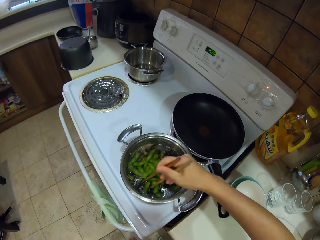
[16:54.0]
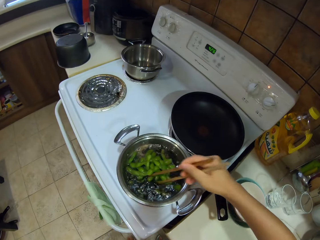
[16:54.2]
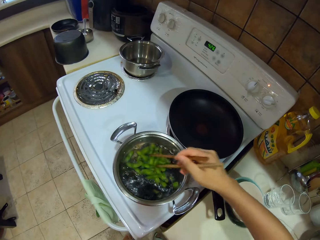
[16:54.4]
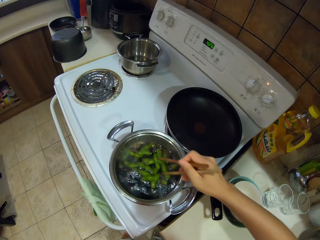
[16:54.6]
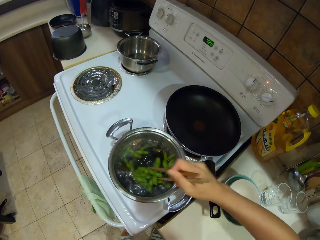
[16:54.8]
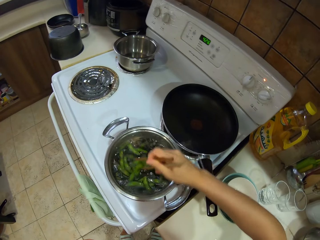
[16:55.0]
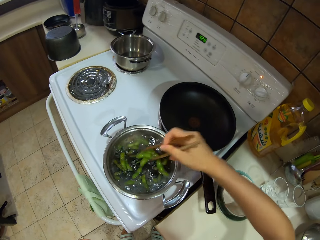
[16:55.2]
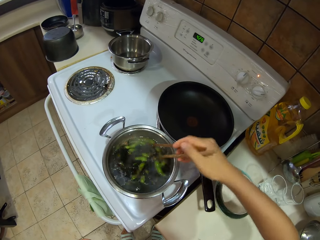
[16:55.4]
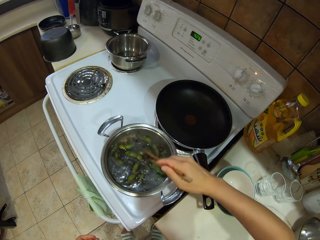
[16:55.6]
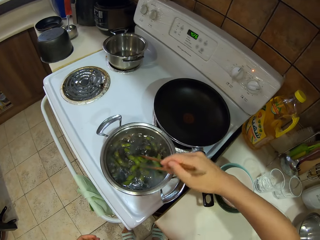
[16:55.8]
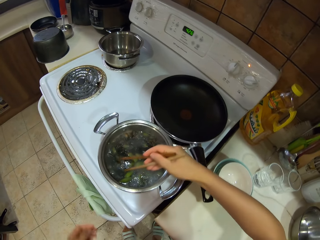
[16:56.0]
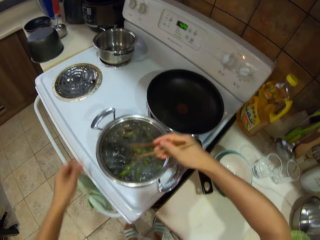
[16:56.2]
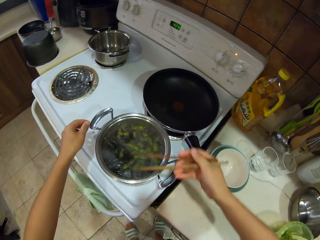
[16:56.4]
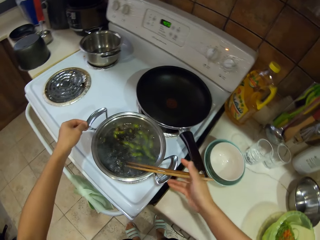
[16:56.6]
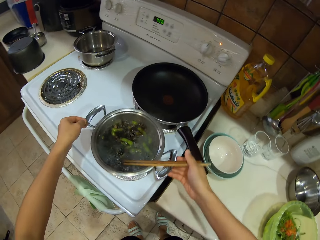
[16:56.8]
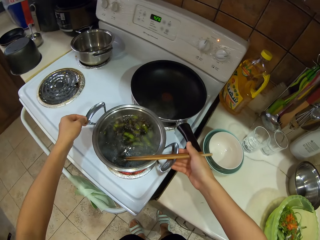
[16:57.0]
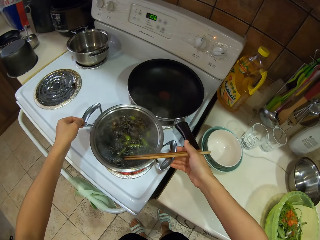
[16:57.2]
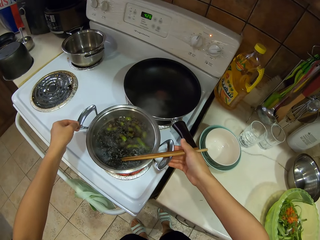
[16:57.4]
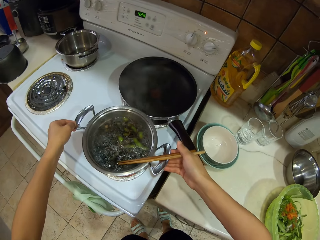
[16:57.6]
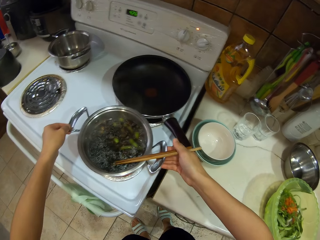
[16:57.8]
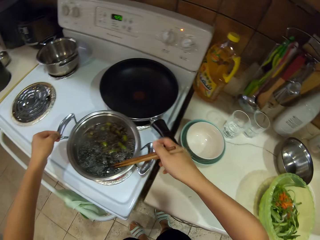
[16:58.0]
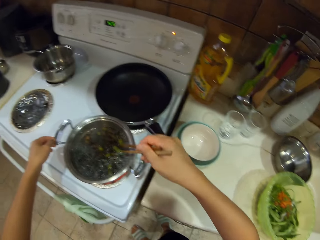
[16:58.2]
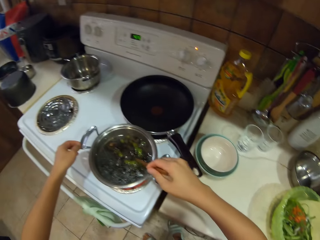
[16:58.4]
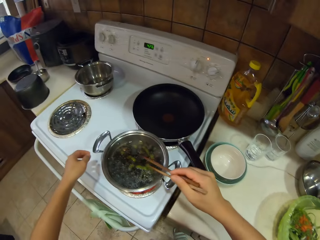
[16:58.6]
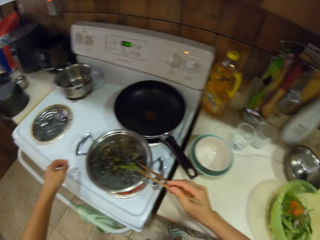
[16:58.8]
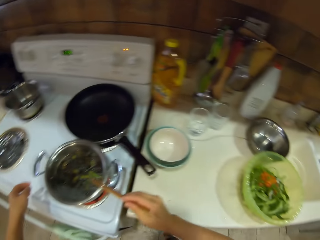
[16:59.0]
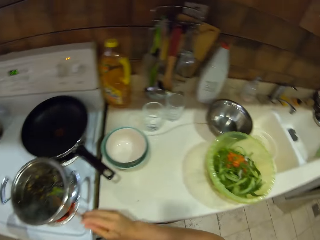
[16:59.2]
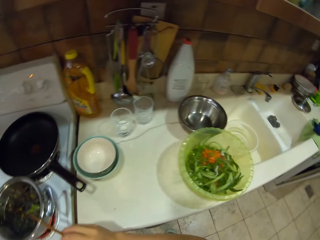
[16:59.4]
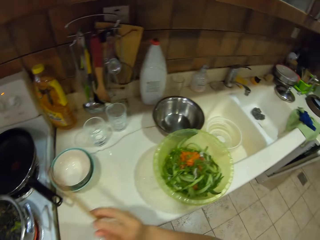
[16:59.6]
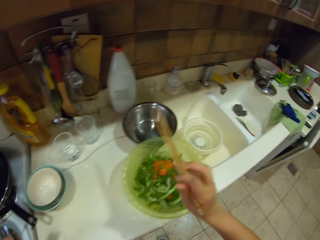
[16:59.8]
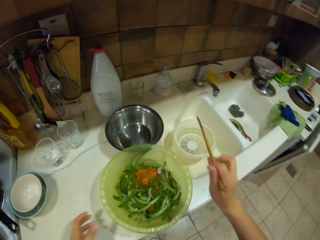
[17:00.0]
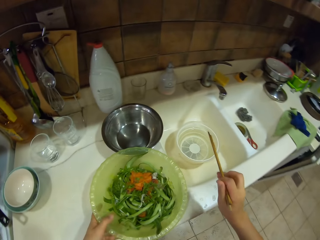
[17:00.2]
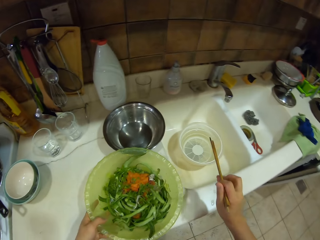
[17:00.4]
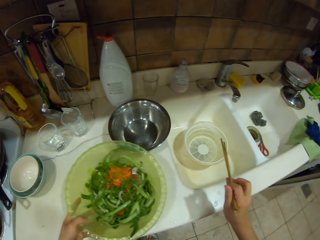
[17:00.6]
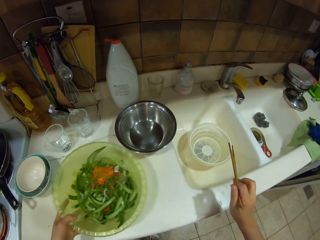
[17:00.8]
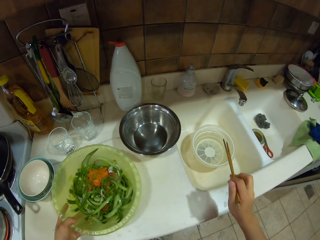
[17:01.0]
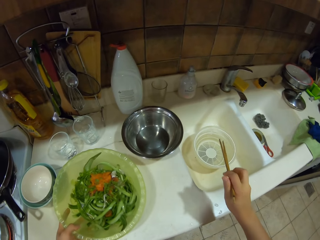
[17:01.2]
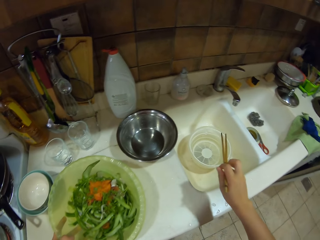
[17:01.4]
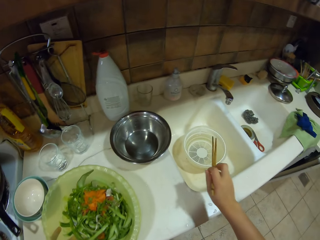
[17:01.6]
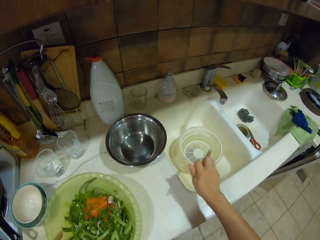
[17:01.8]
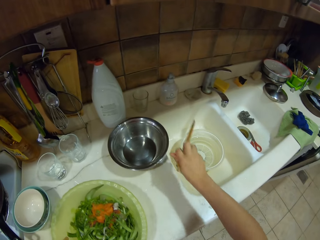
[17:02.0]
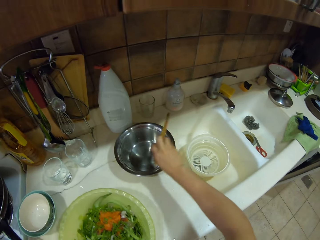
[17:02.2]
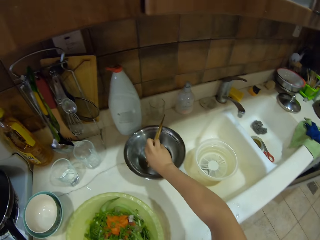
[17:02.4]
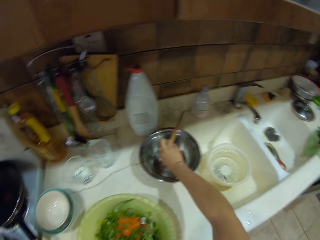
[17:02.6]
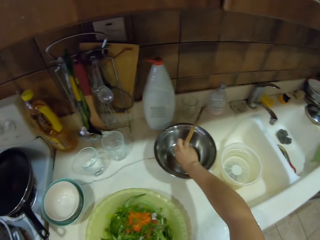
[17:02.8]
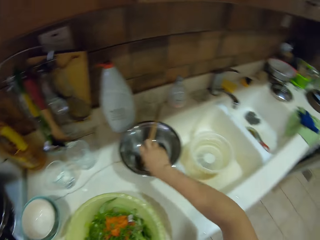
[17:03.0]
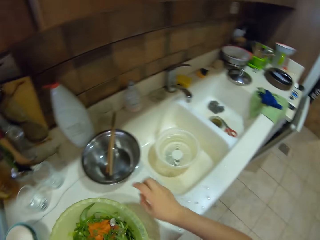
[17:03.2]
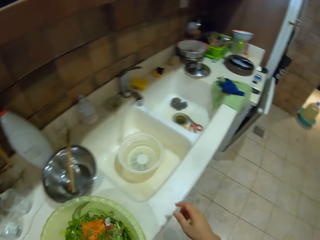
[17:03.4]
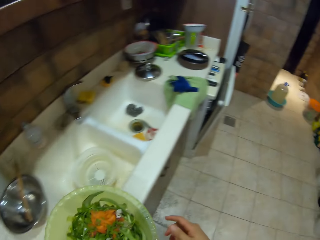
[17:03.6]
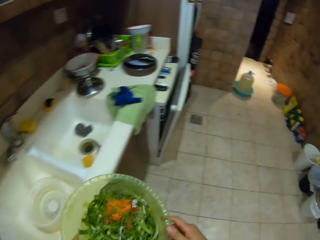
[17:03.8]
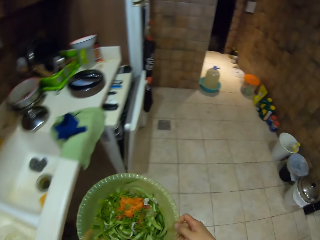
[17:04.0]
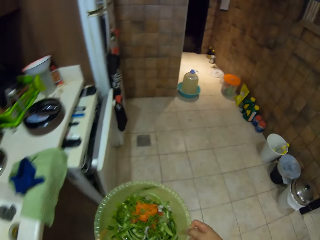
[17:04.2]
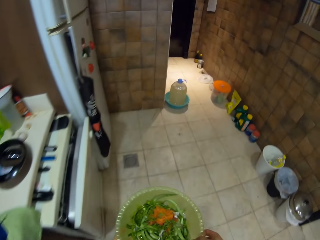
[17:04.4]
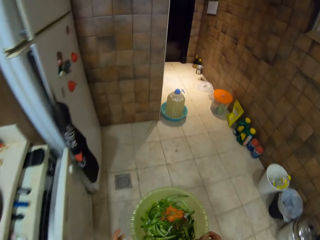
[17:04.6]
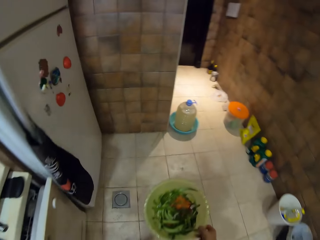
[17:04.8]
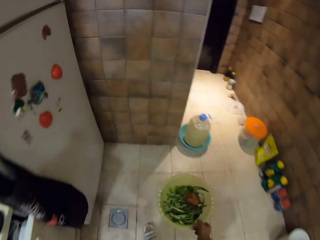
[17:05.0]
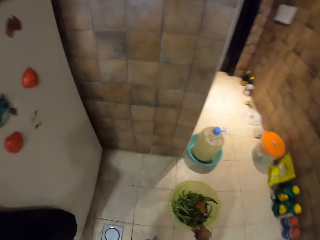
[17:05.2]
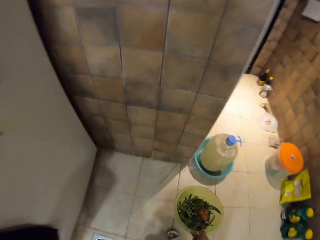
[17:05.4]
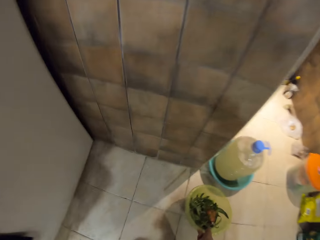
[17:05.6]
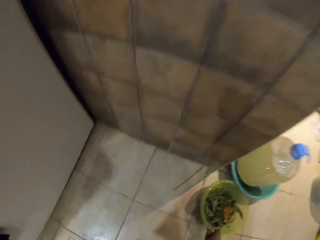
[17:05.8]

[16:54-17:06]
The camera wearer stirs the food with chopsticks. They adjust the cooking pot on the cooker. They turn around. They hold a chopstick. They move the basin. They put the chopstick on the bowl. They hold the basin. They pick up the basin. They walk around.

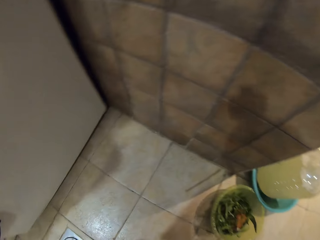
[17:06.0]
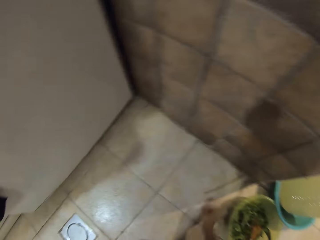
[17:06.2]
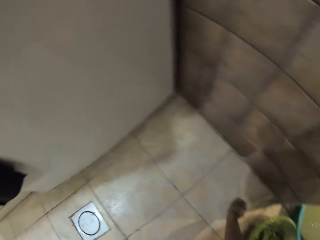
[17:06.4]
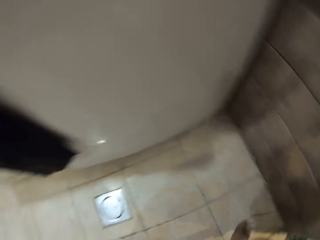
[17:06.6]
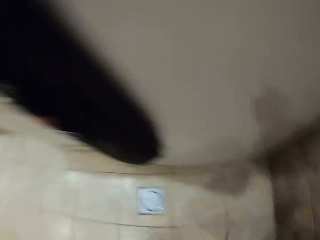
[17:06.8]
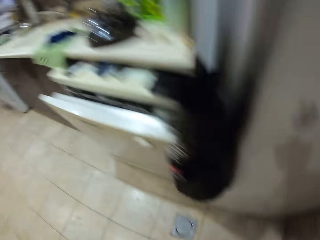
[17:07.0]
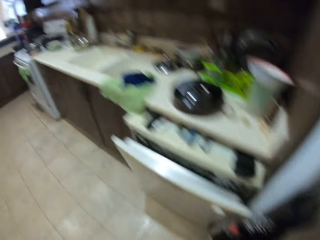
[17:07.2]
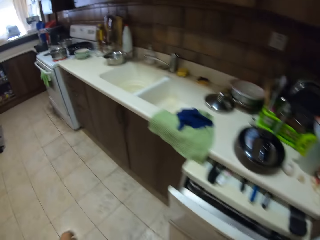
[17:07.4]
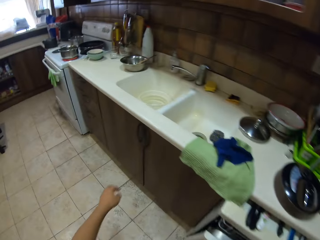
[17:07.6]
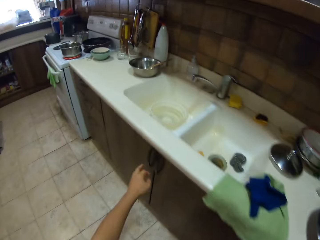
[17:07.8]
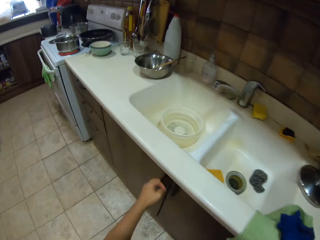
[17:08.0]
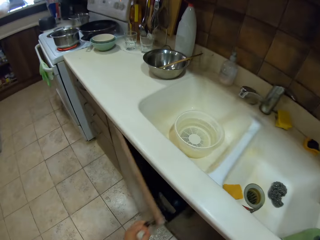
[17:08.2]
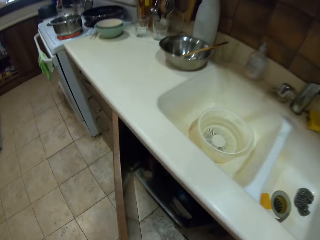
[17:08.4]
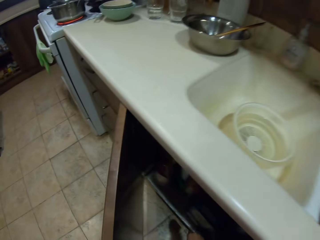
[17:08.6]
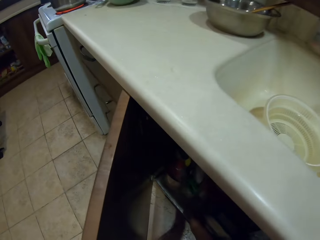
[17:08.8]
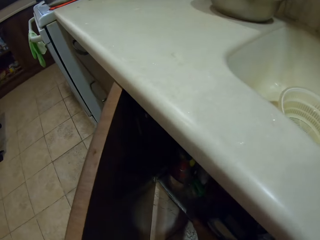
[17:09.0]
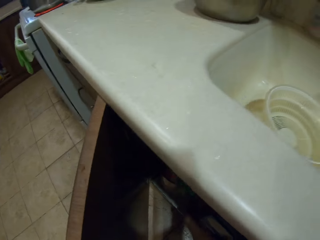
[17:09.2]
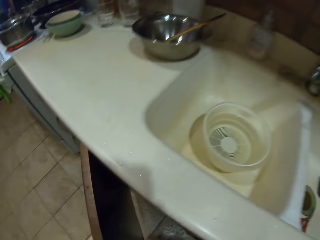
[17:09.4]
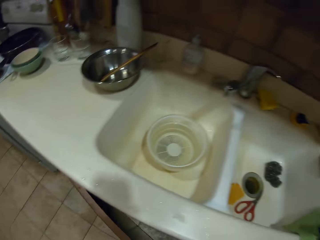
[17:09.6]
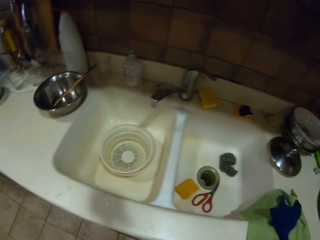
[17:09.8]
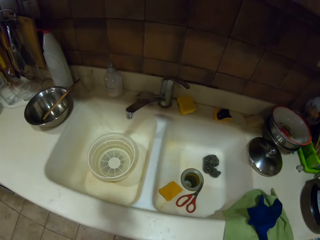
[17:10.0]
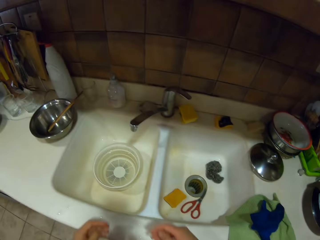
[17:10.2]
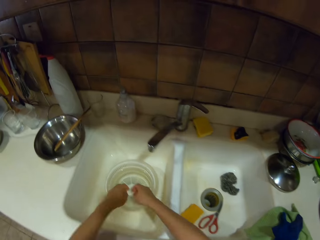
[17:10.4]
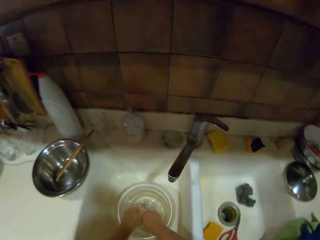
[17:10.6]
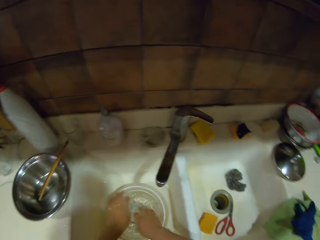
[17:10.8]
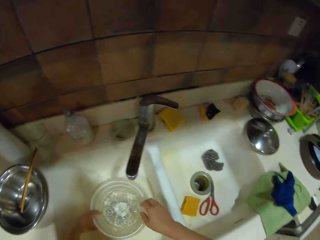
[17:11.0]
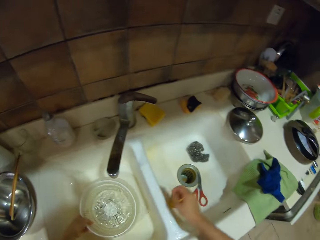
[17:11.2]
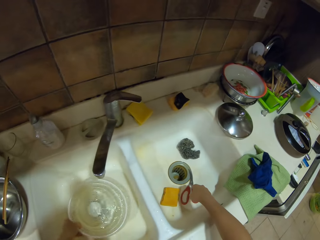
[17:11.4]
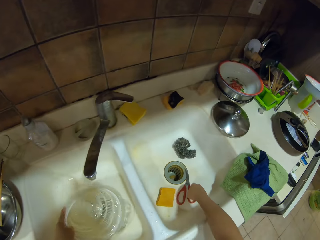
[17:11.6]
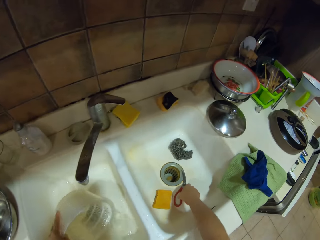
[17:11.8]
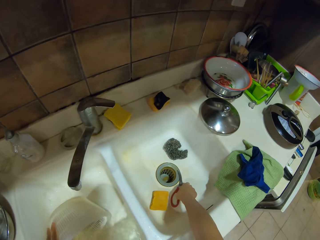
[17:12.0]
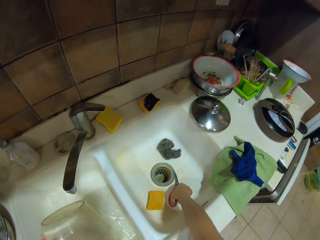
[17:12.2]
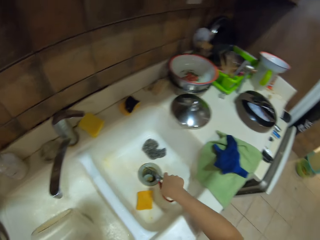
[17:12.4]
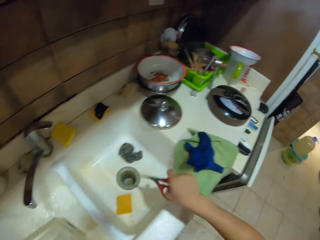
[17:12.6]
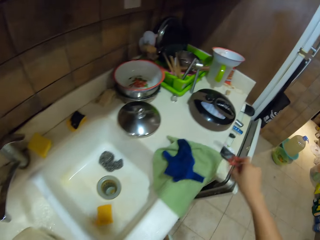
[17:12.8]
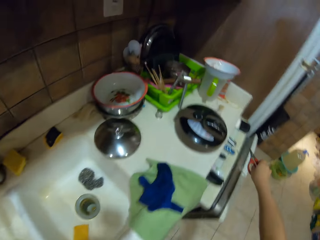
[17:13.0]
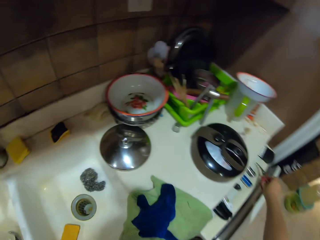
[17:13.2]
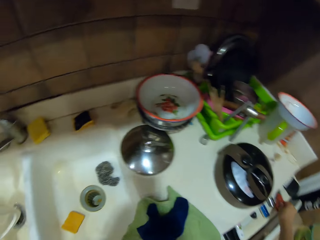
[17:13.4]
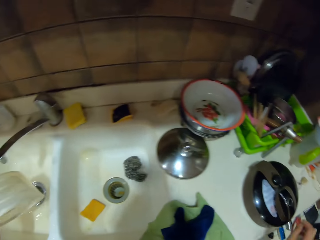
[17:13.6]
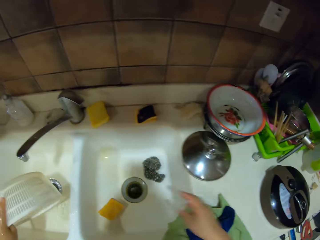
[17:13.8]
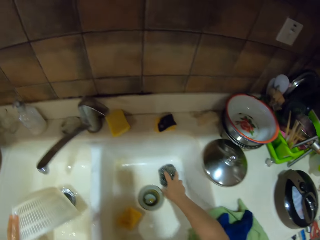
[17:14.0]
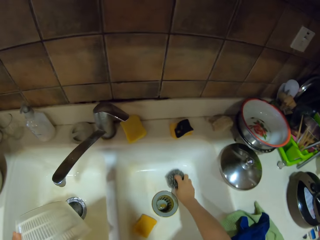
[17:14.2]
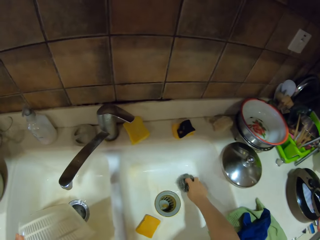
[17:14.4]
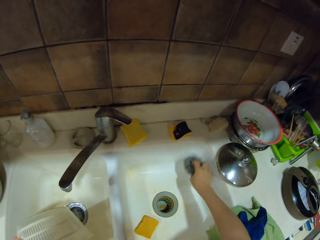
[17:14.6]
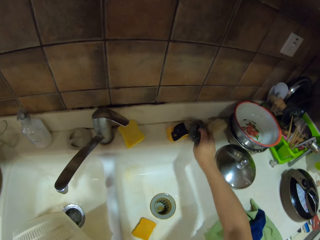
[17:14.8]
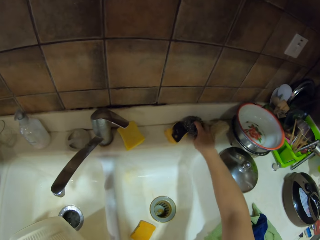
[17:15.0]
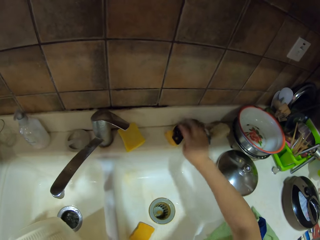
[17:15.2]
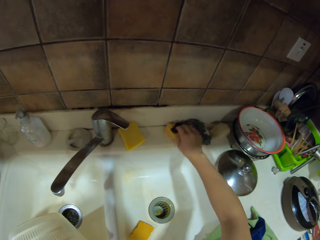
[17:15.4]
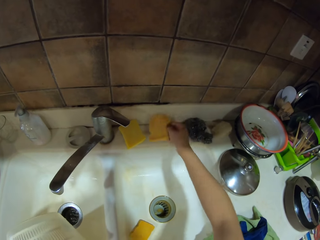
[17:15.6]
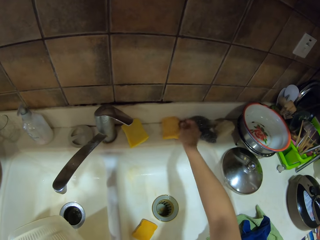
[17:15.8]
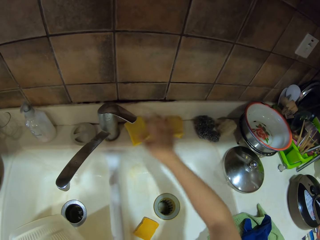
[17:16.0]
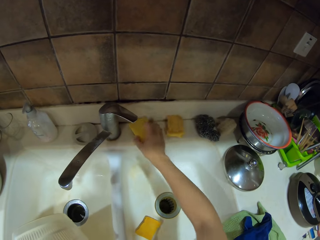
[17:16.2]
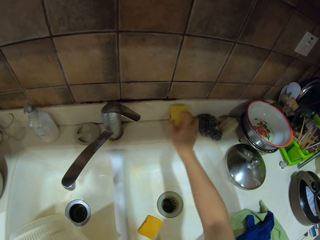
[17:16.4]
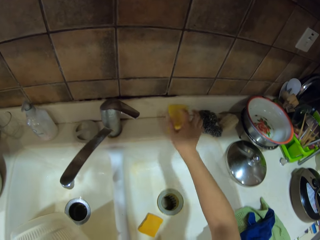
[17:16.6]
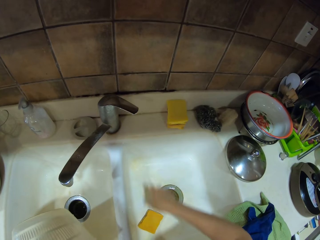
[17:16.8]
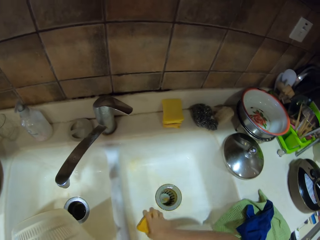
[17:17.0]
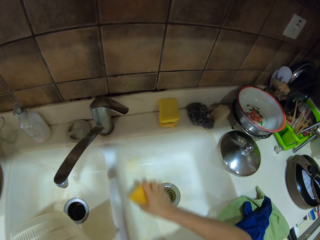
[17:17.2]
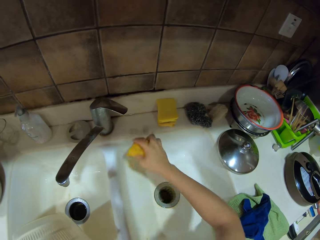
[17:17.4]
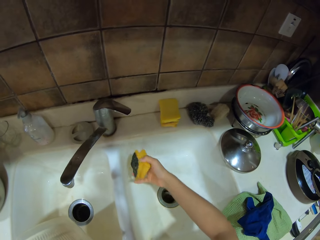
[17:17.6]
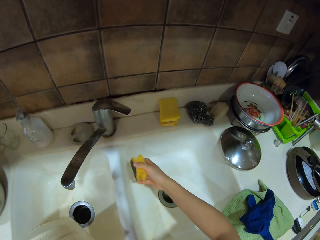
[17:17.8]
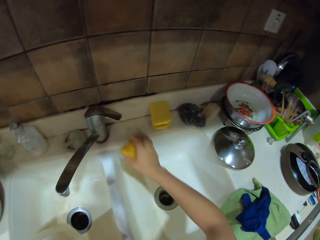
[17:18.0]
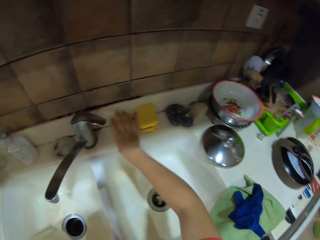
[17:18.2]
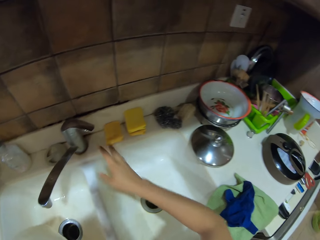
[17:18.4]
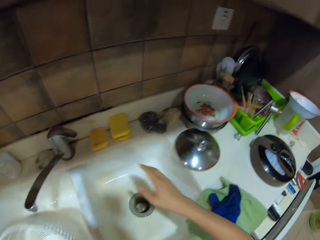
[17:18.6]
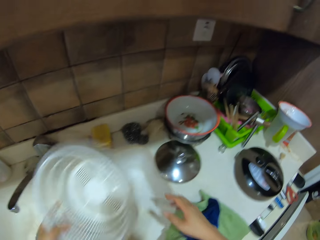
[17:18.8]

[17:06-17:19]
The camera wearer puts the basin on the floor. They turn around, walk around. They open a cabinet. They turn around. They wash the hands. They wash the basin in the sink. They pick scissors in the sink. They put the scissors on the counter top. They pick steel wool in the sink. They put the steel wool on the sink top. They put the sponges on top of each other. They pick a sponge. They put the sponge on the sink top.
